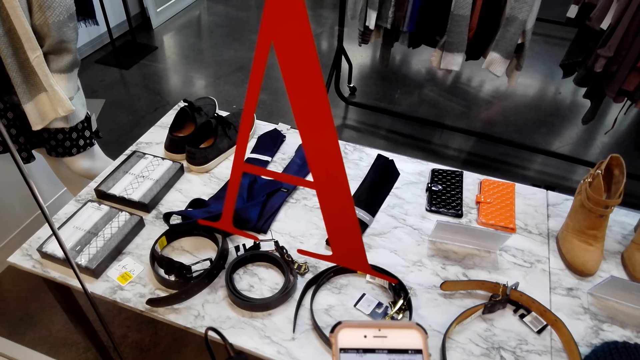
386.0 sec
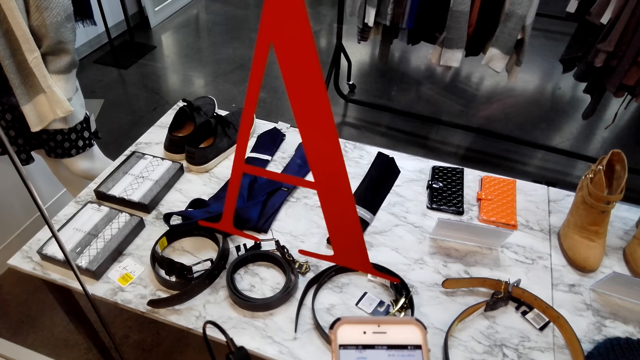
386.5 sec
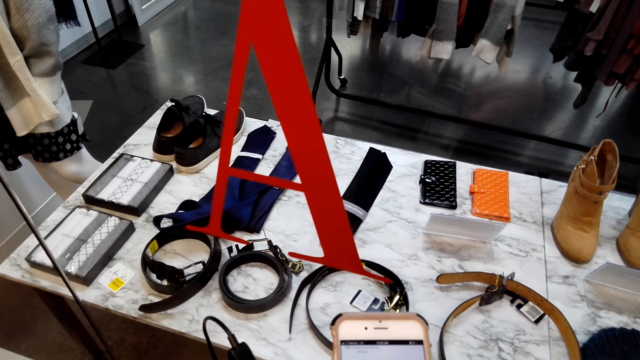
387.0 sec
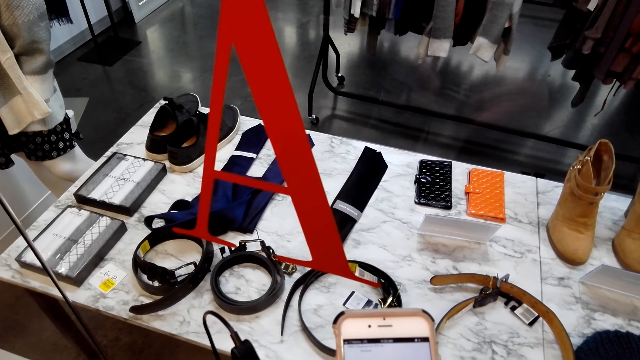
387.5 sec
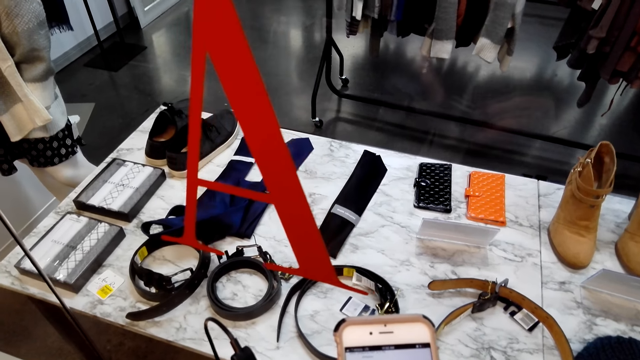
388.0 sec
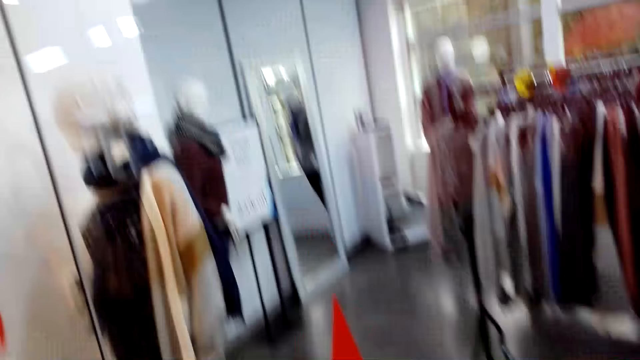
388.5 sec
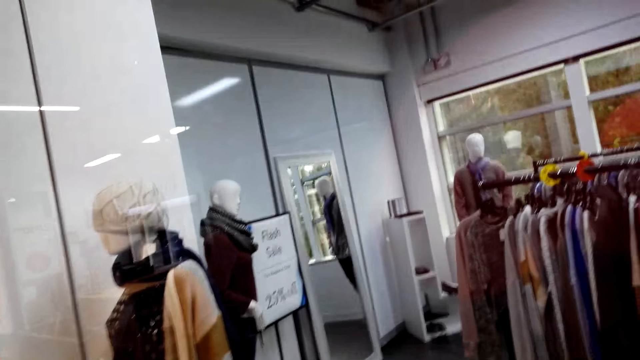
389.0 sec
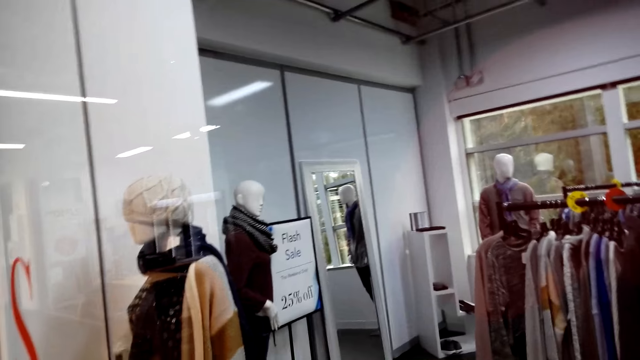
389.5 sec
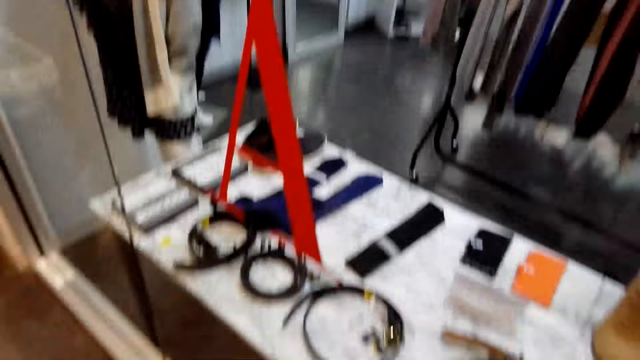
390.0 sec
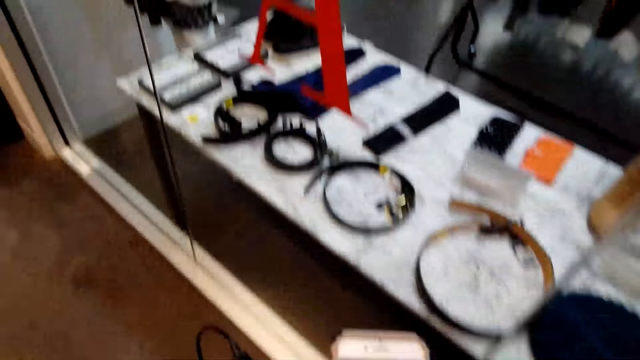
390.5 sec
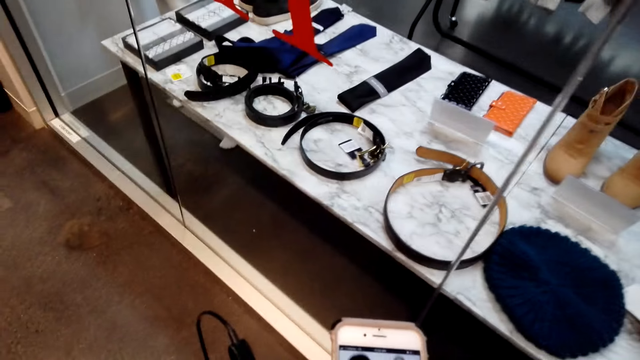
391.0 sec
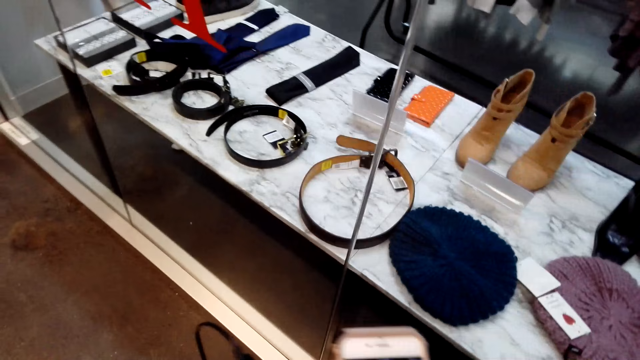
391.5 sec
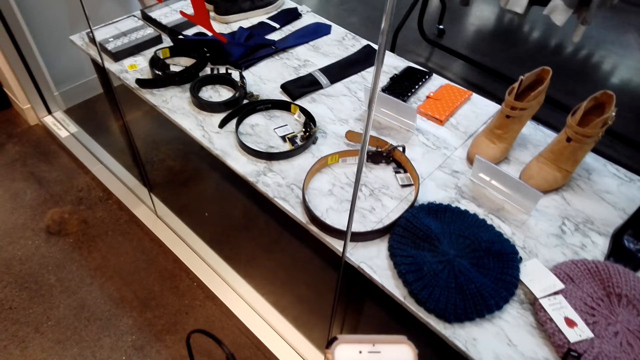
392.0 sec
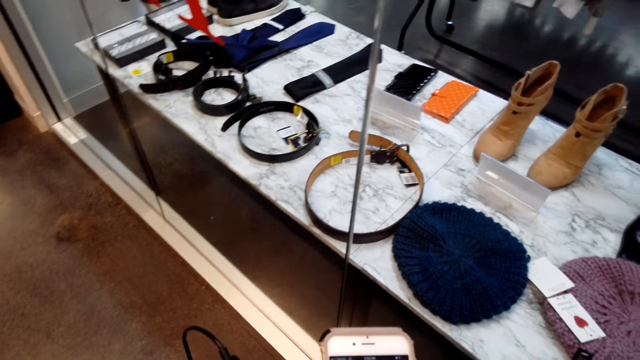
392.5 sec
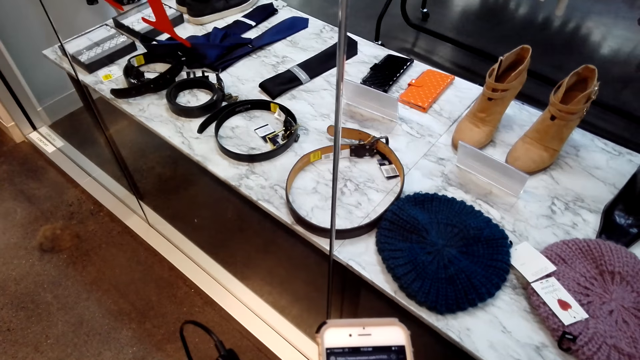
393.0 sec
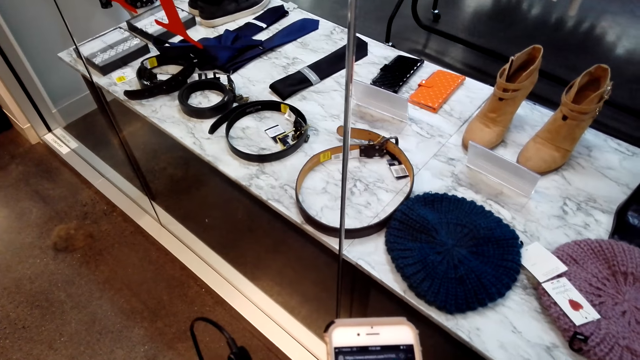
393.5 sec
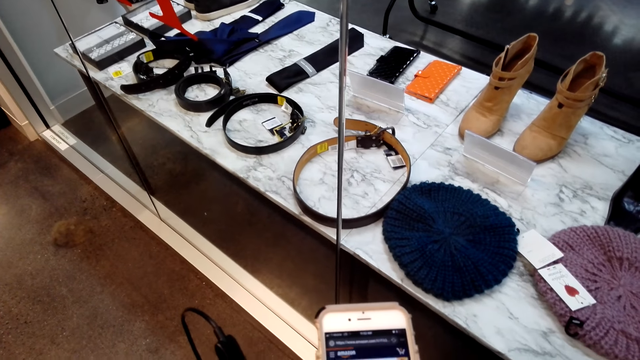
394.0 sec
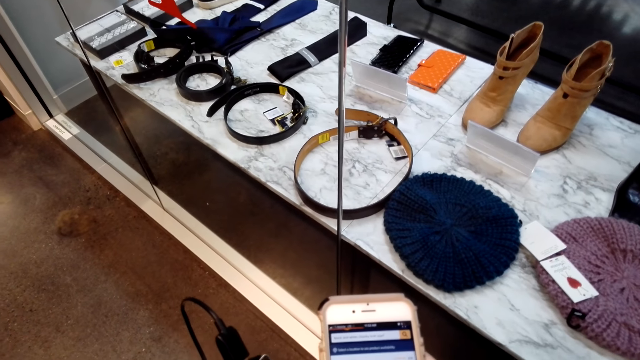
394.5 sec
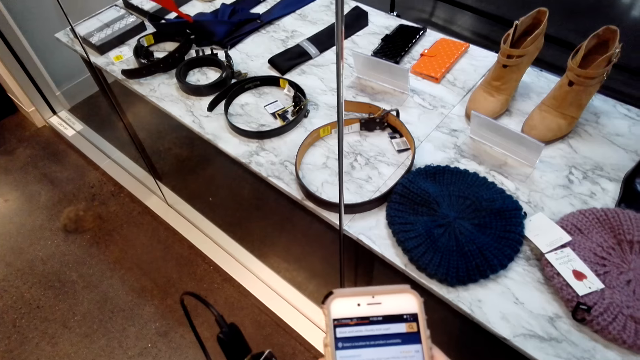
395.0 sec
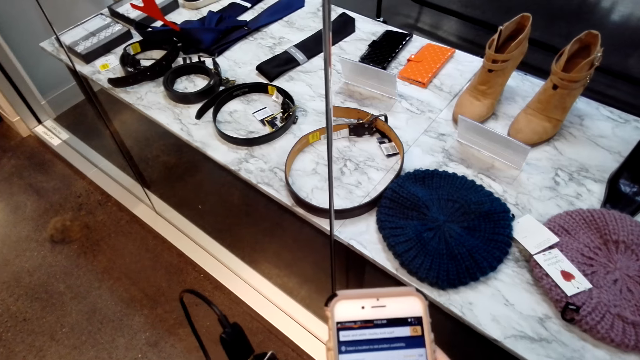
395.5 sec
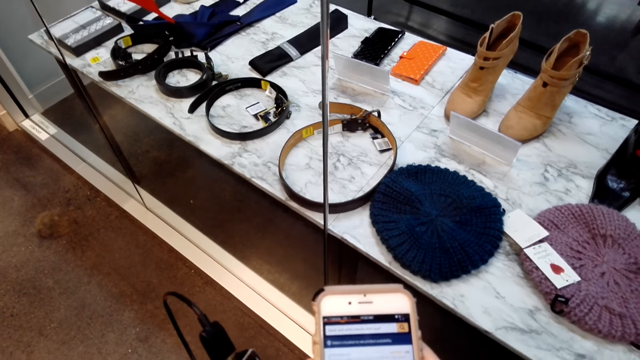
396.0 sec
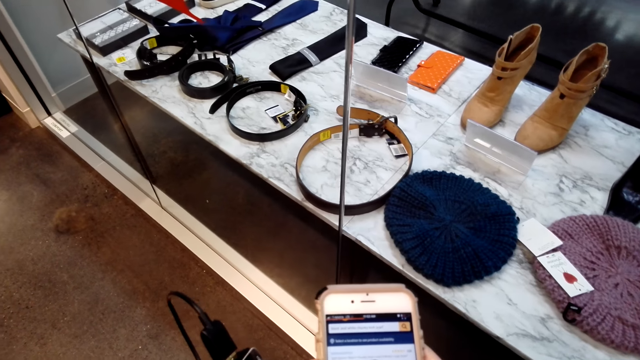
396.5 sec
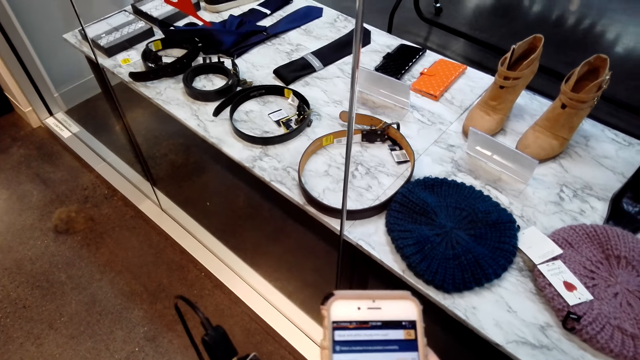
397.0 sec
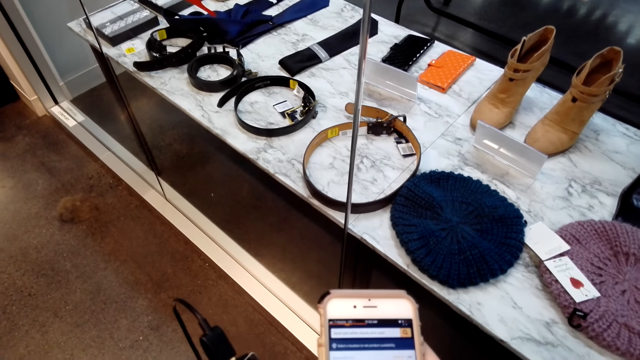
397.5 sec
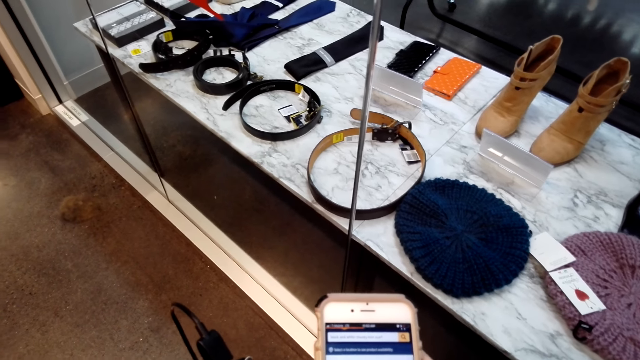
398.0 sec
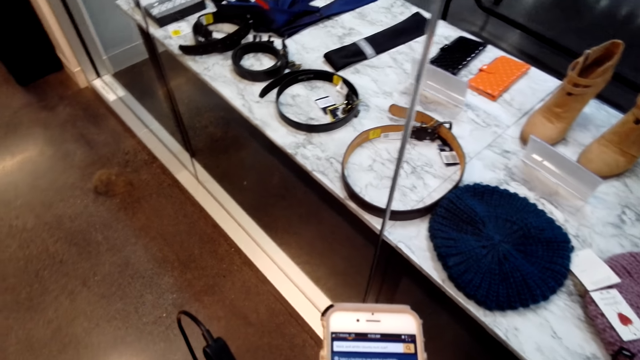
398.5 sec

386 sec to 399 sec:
The camera wearer looks around. They press the phone.

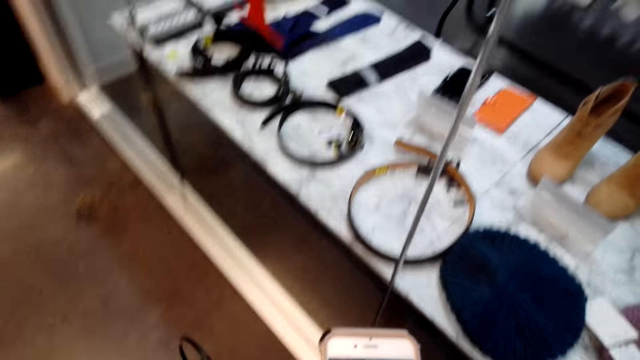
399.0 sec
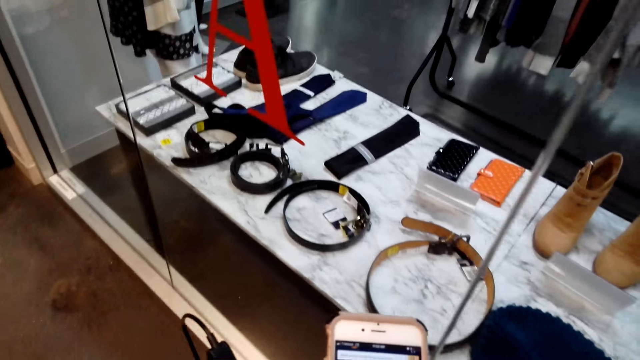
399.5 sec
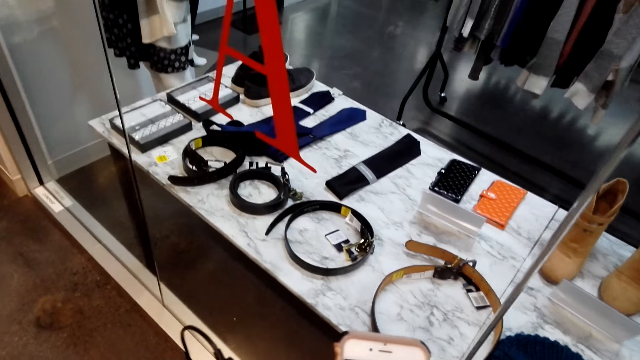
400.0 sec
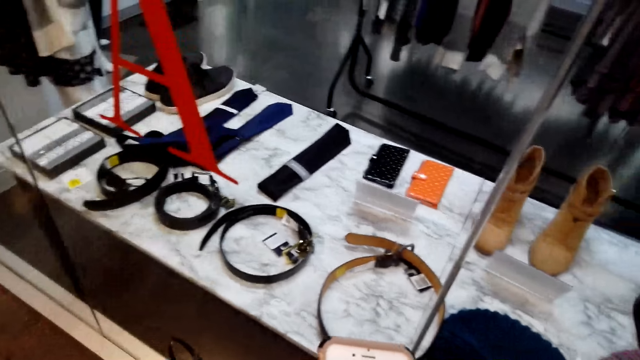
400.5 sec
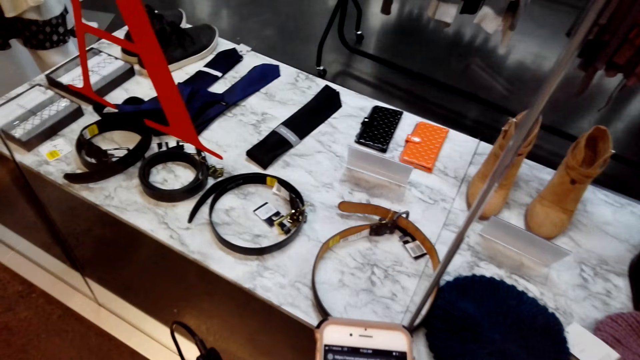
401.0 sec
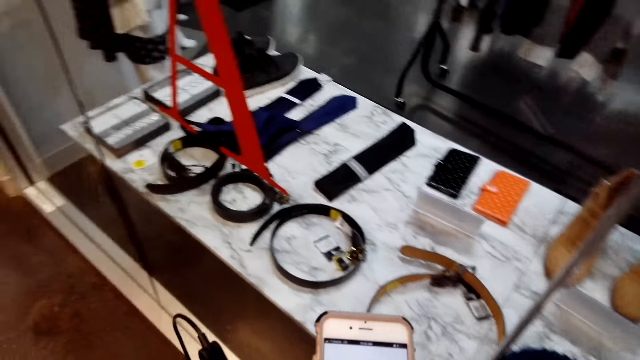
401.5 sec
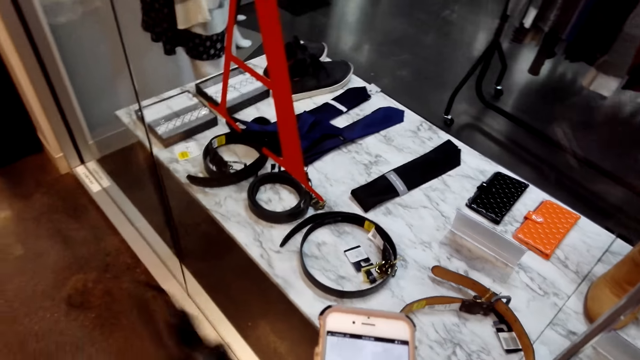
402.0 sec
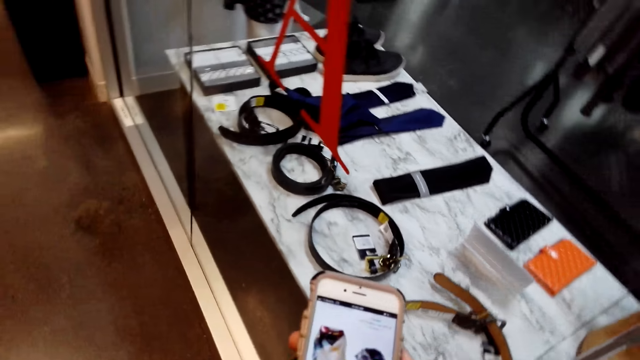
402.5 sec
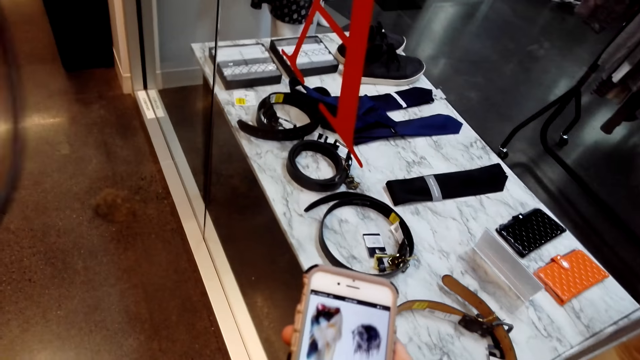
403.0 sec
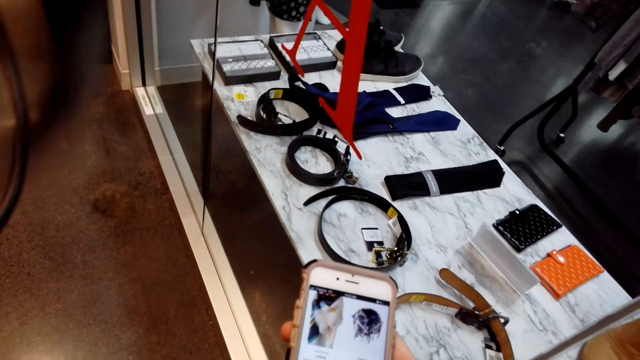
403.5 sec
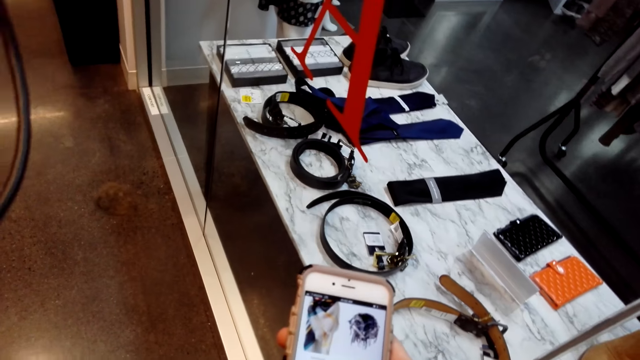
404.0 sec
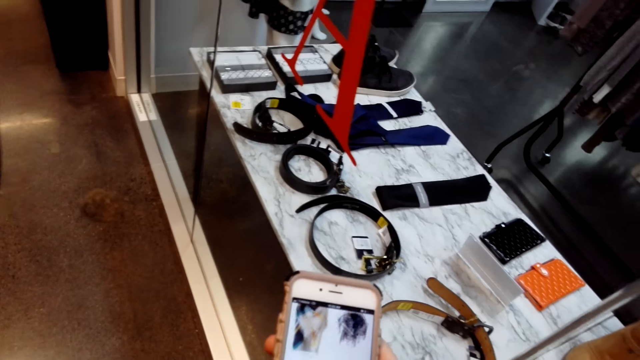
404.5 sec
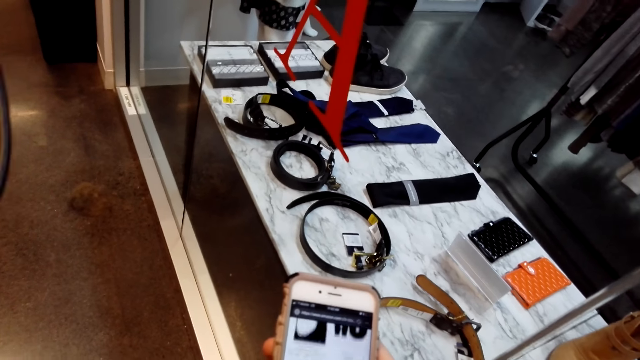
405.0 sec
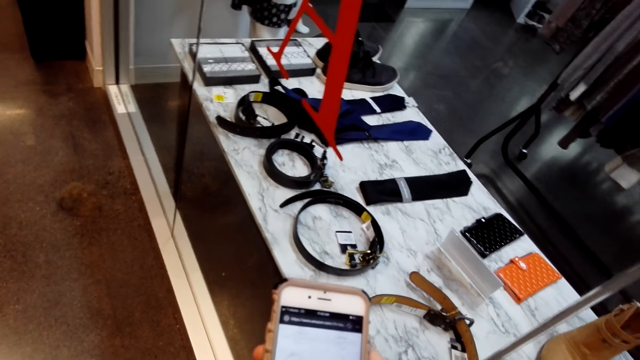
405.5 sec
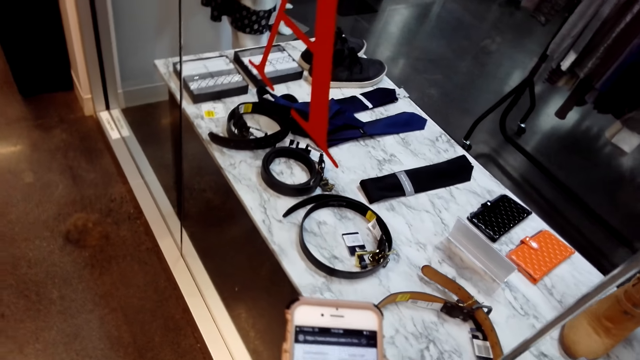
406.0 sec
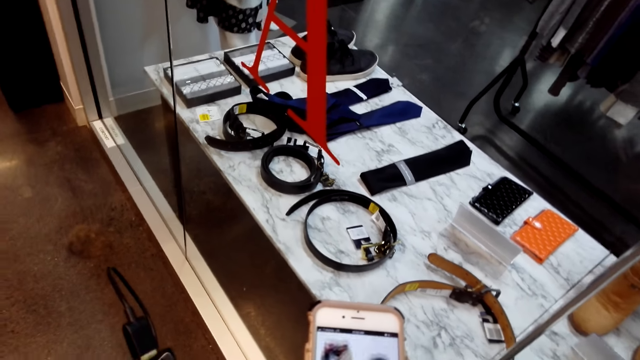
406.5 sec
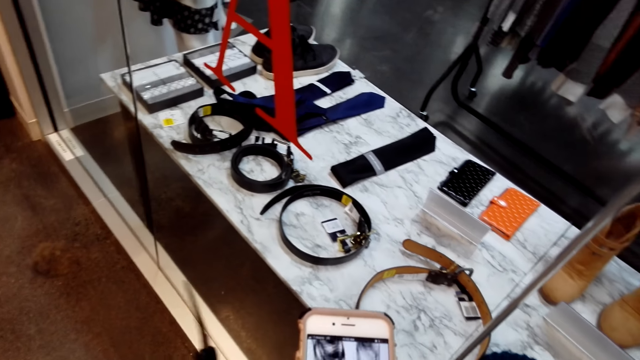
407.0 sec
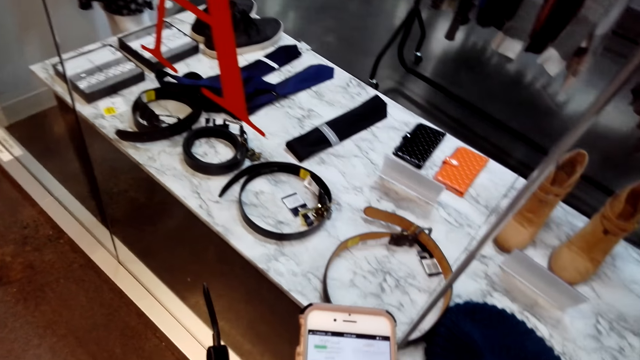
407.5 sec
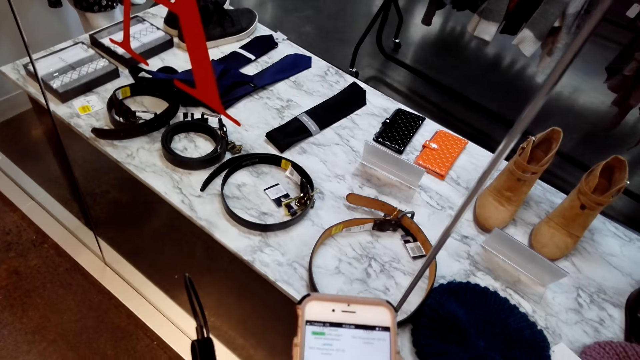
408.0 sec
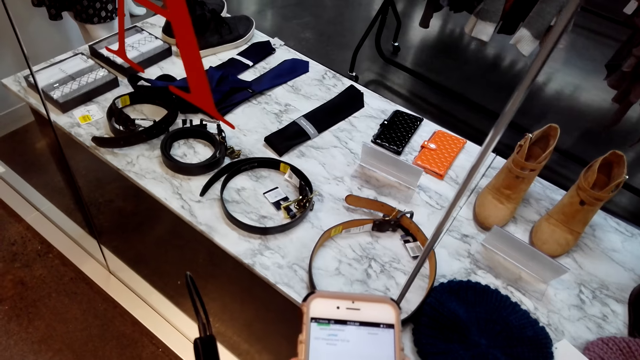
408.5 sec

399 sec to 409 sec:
The camera wearer adjusts the camera on the head. They touch the camera.
